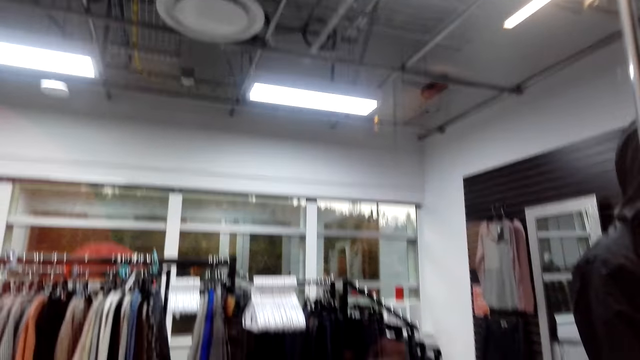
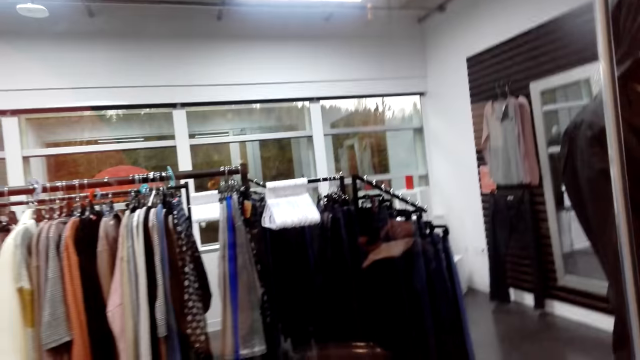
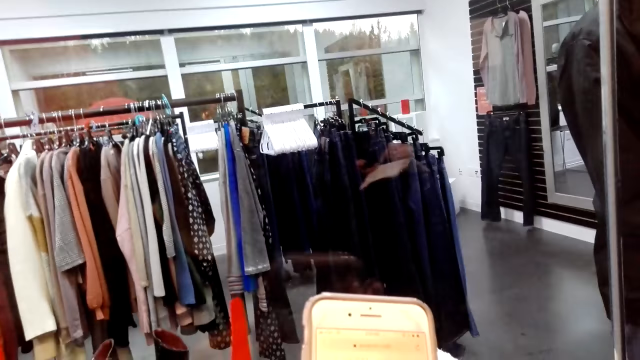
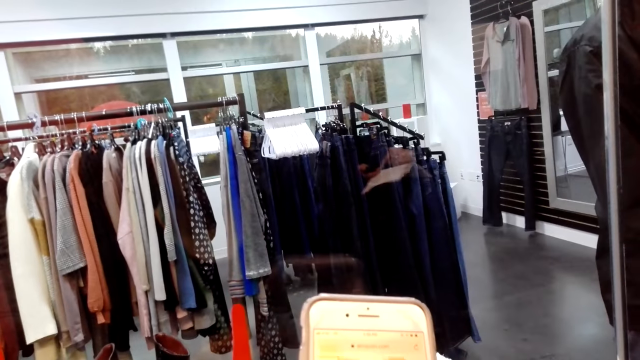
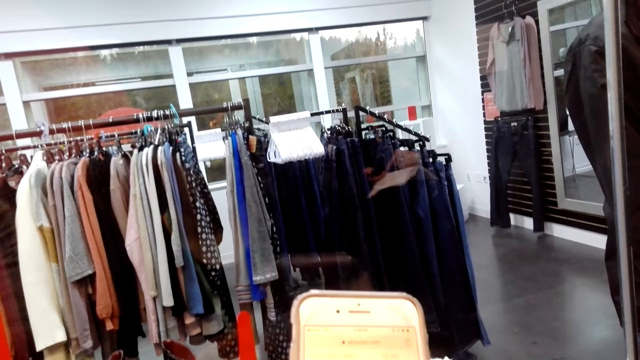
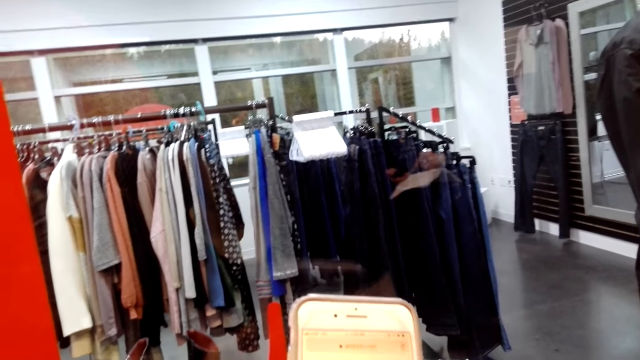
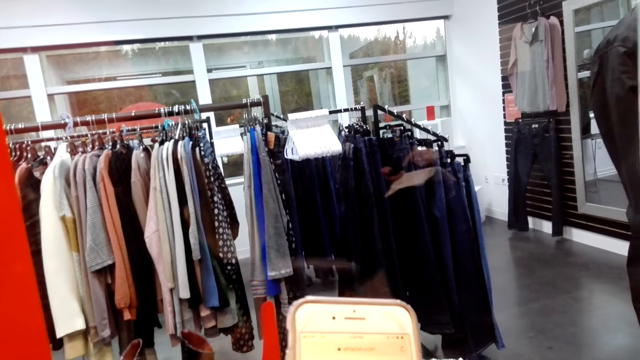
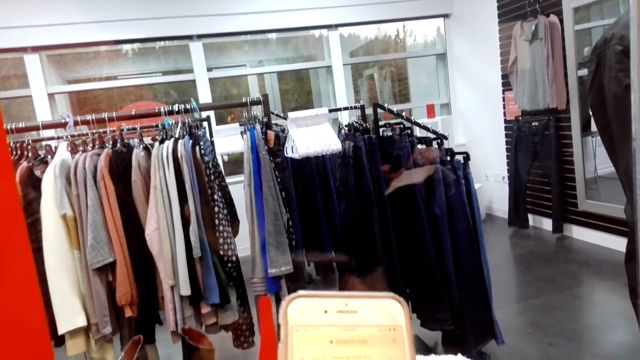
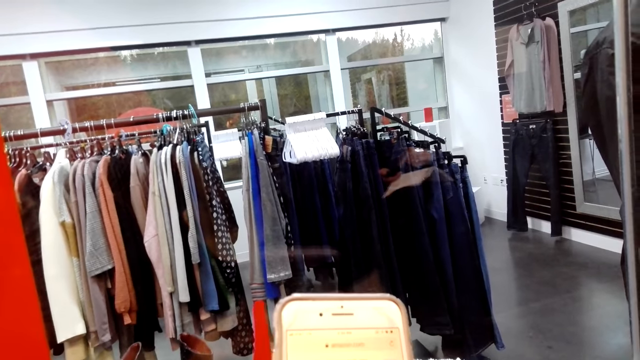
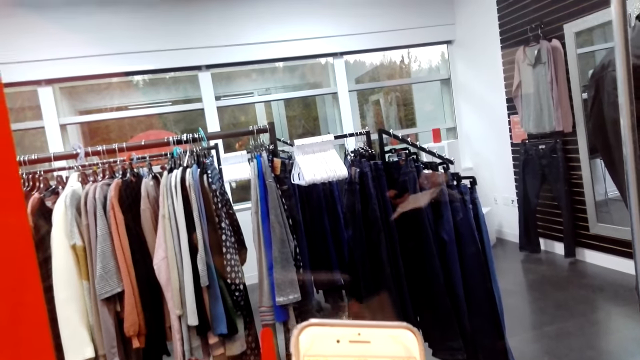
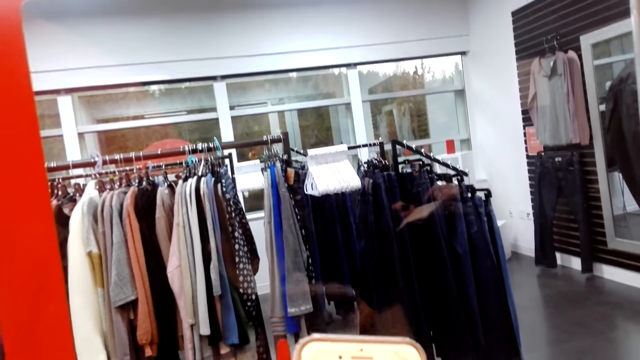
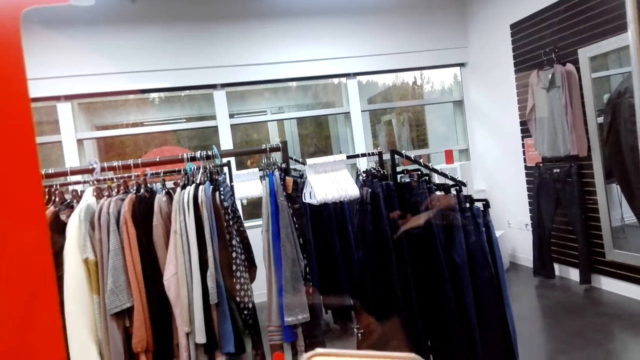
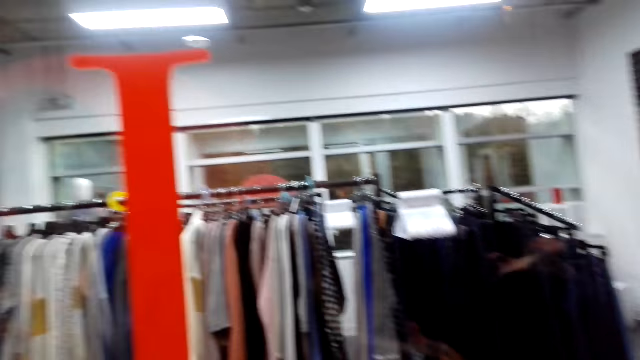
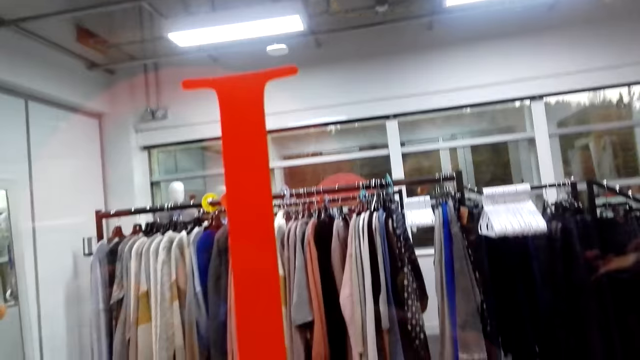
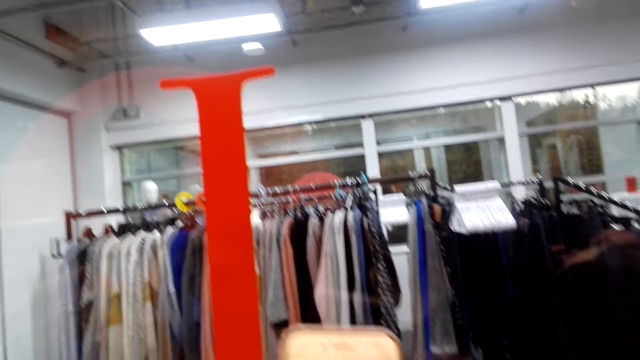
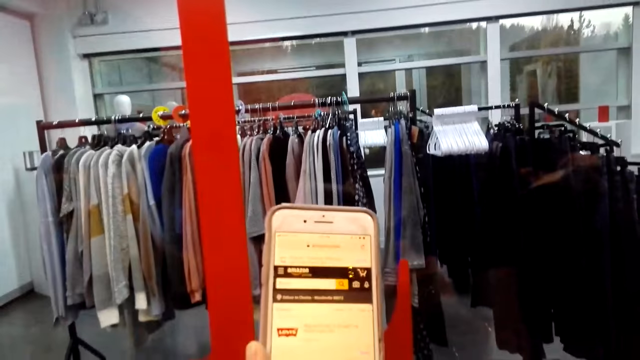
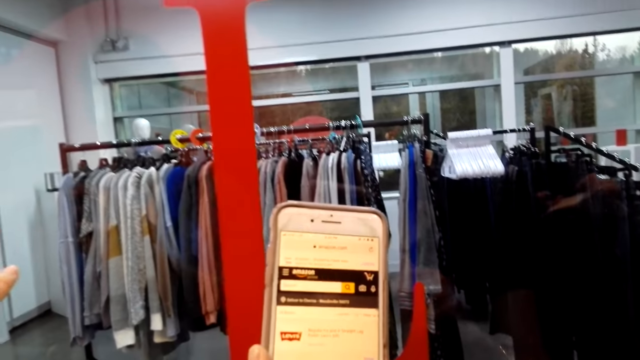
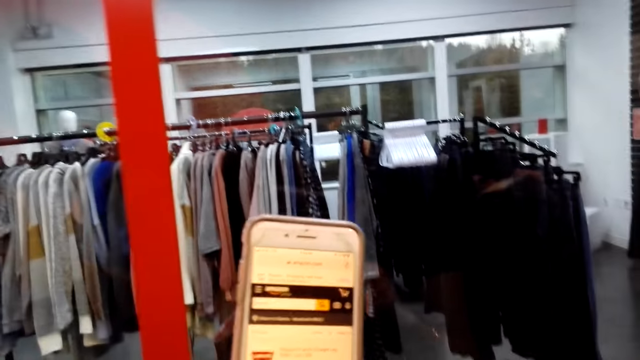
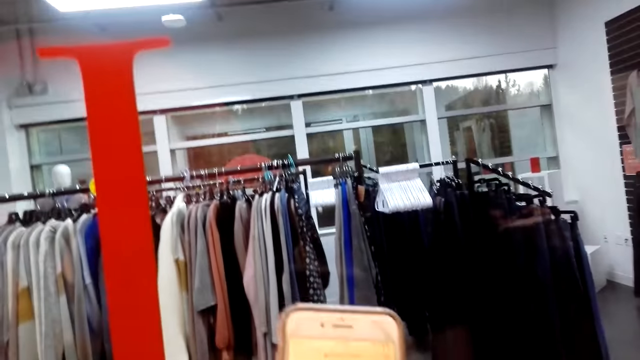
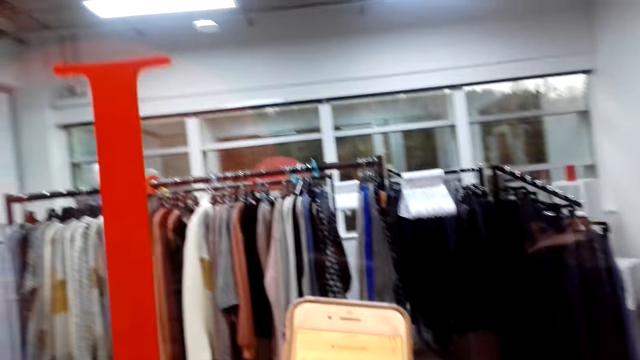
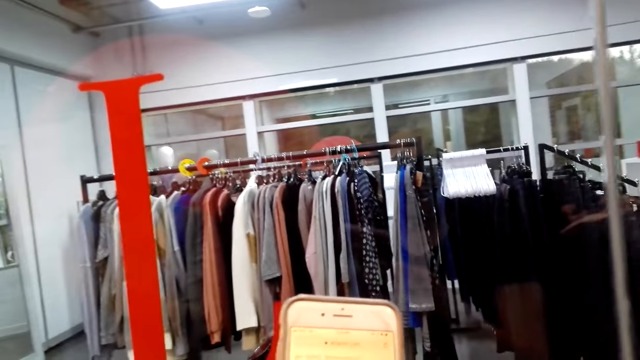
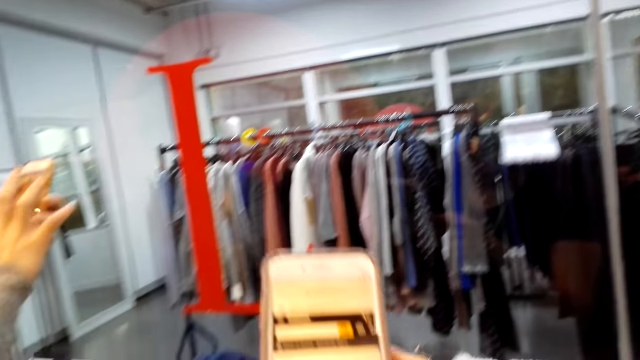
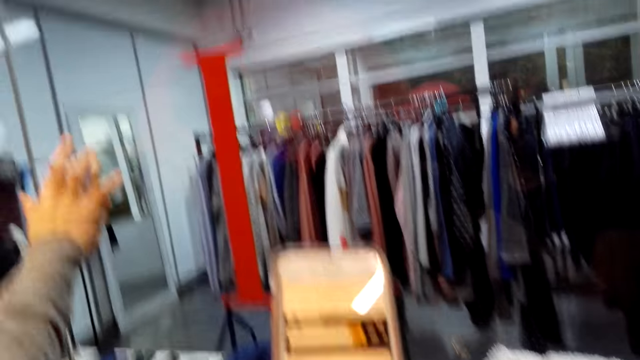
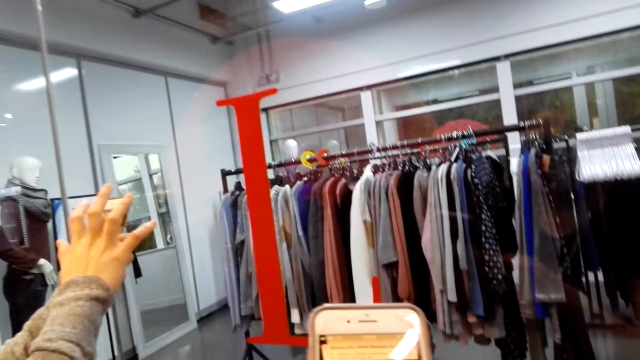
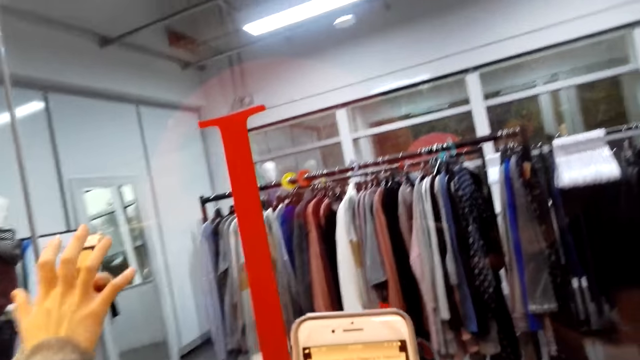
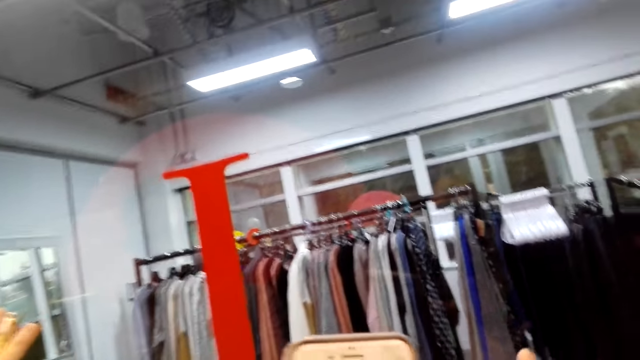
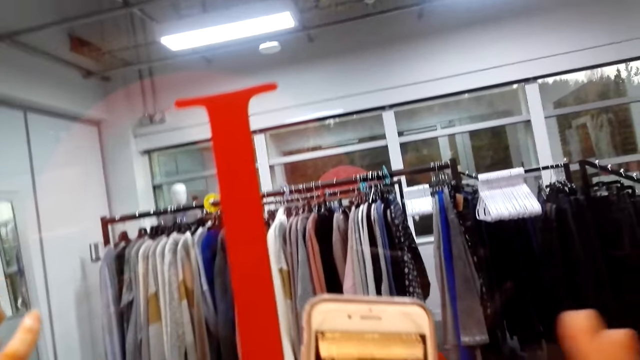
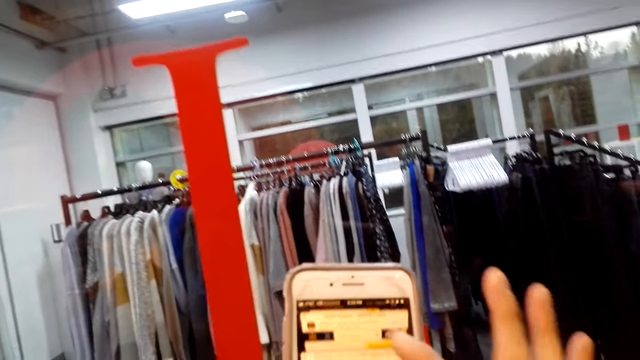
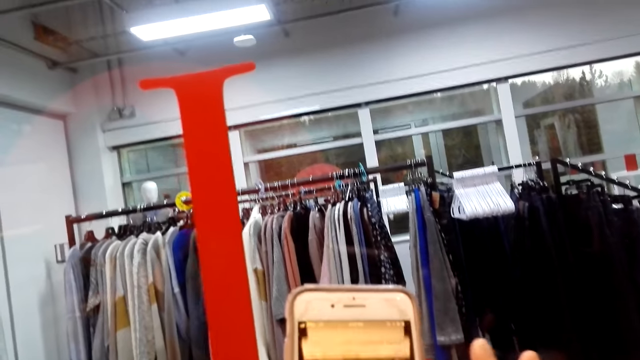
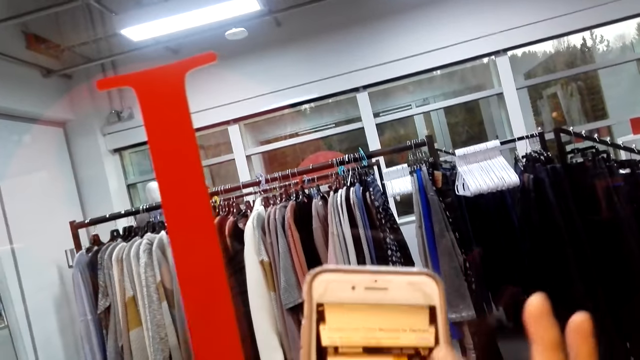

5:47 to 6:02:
The camera wearer looks at the phone. A lady scrolls the phone. The camera wearer scrolls her phone.

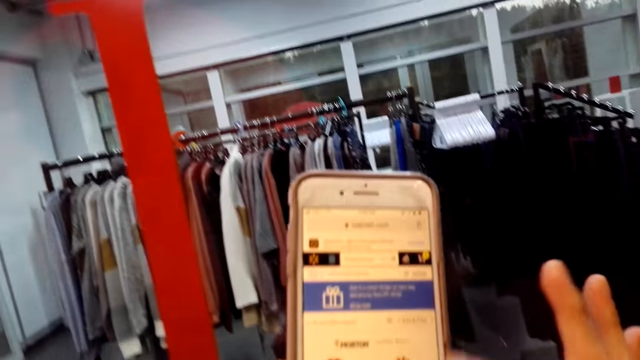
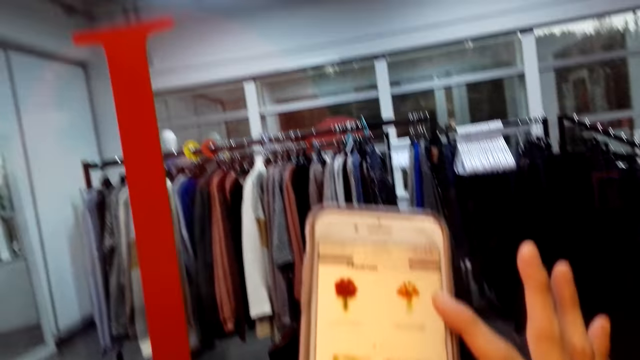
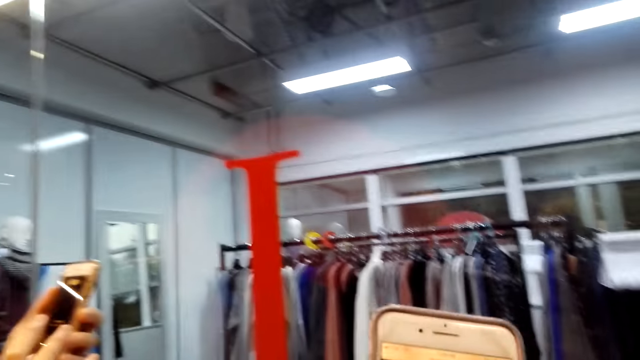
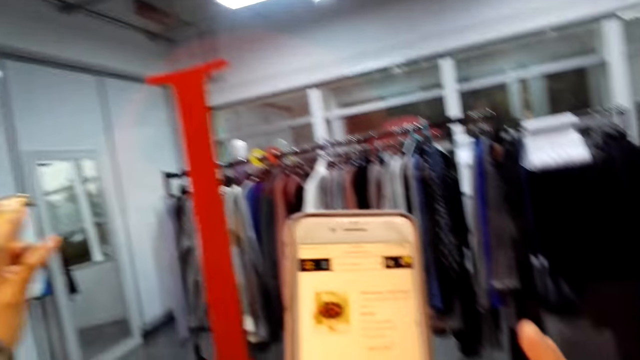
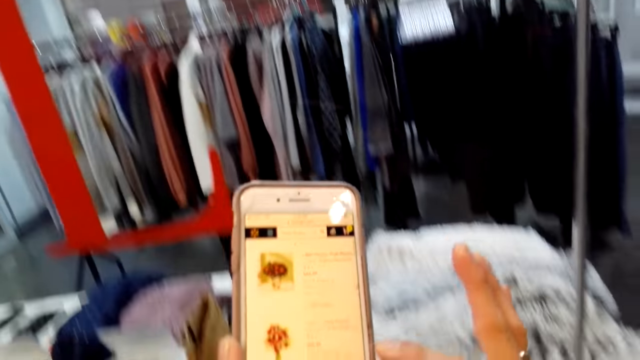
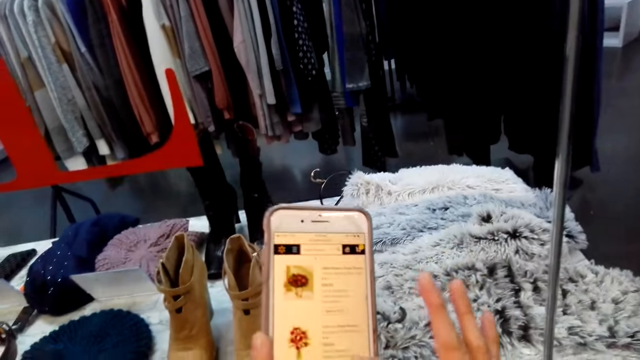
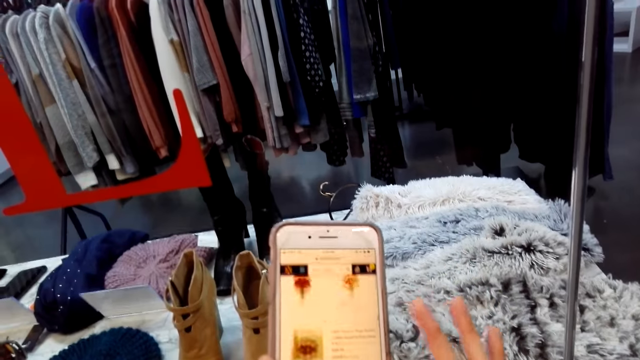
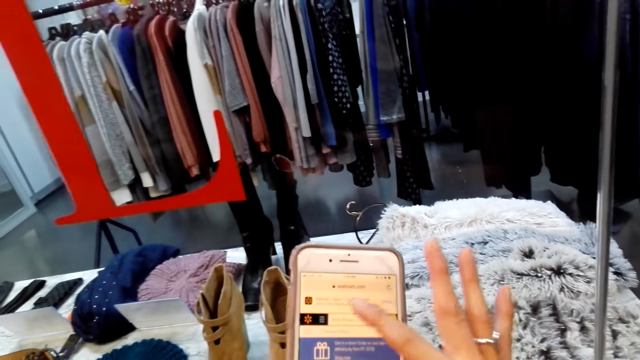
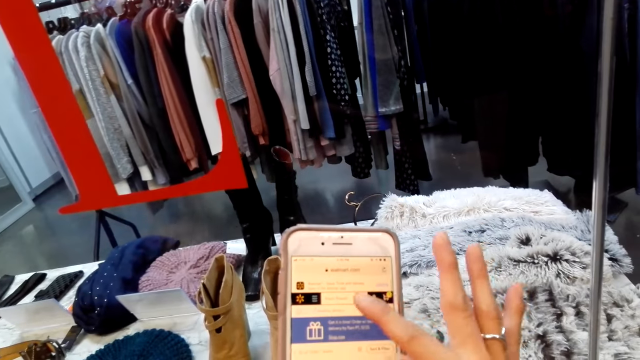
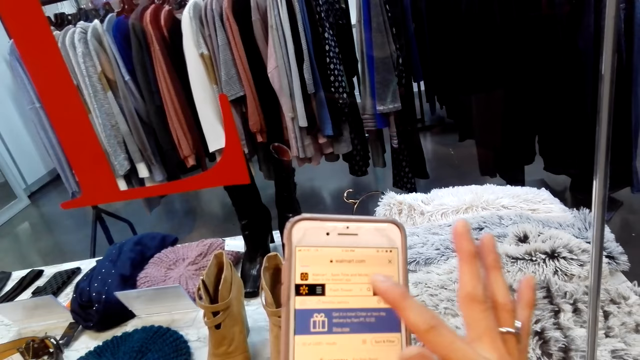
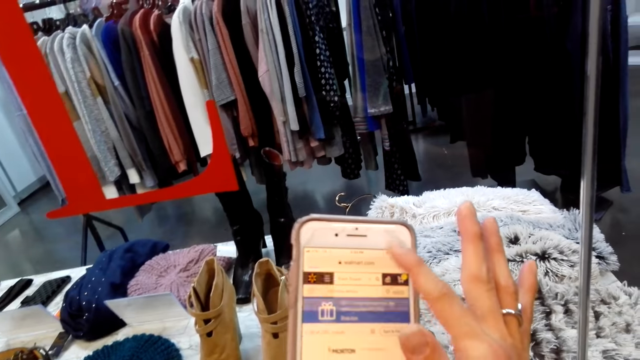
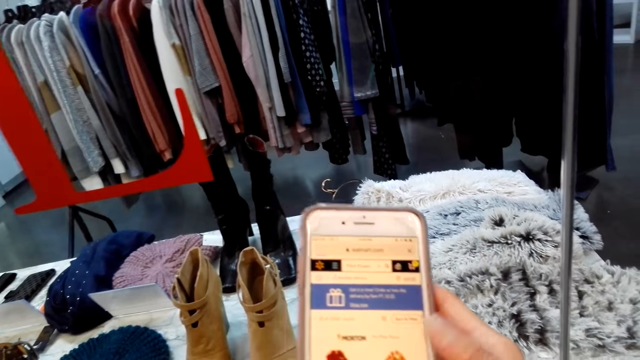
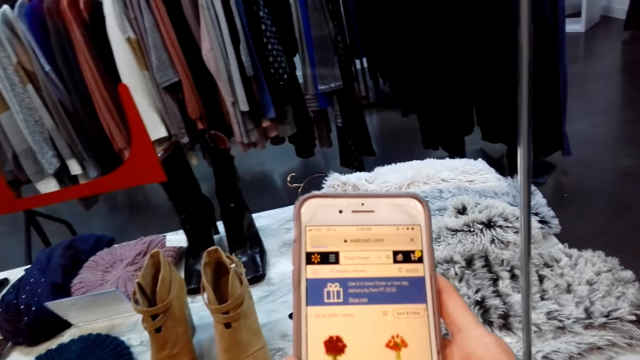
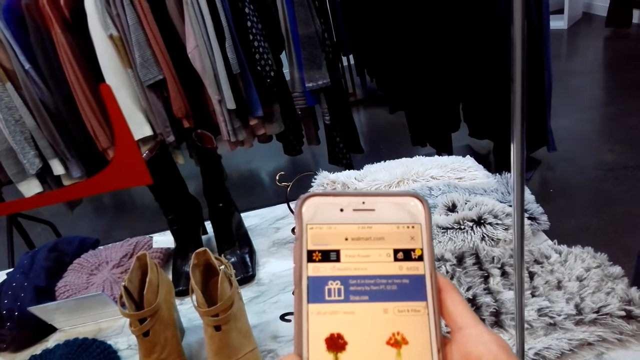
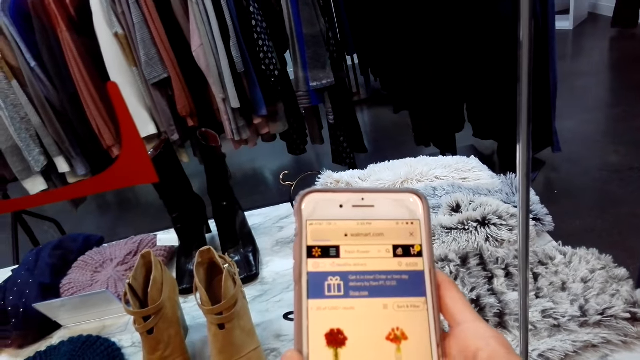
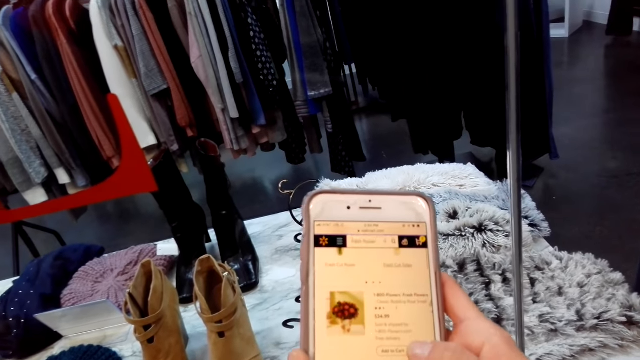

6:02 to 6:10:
The camera wearer taps the phone.
